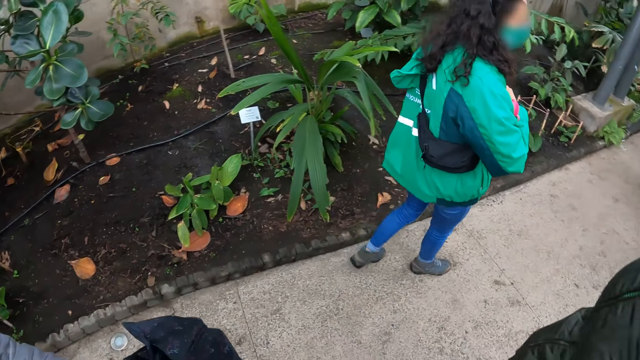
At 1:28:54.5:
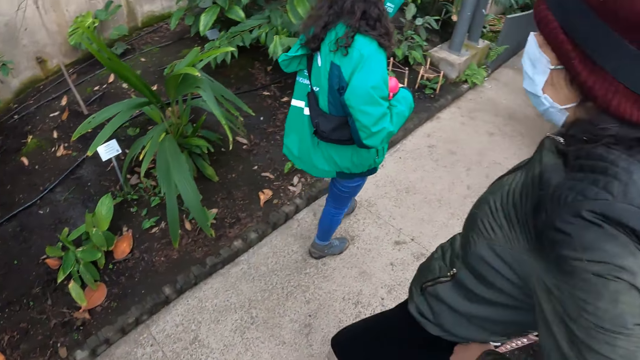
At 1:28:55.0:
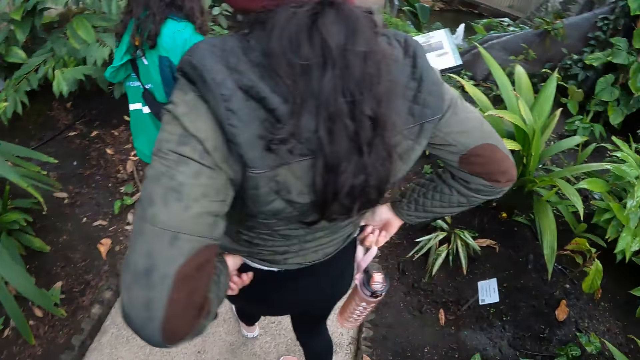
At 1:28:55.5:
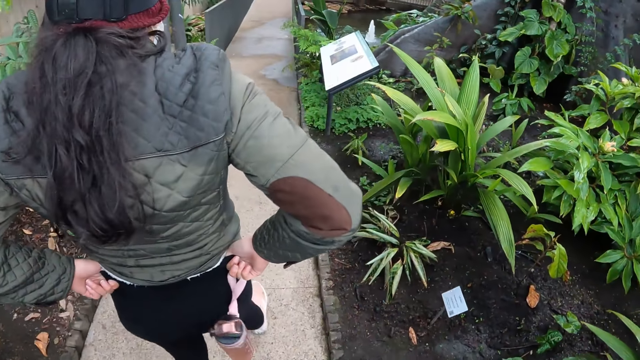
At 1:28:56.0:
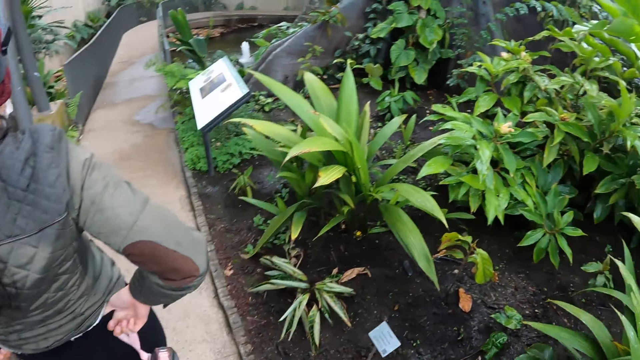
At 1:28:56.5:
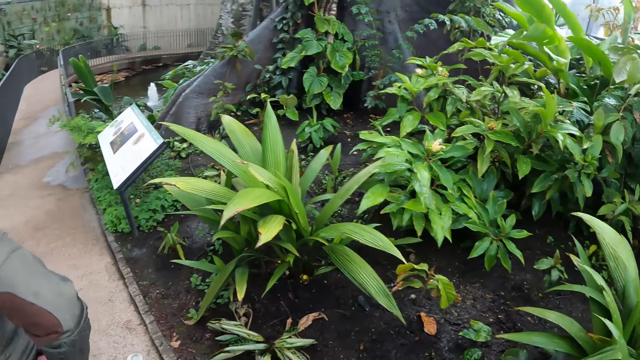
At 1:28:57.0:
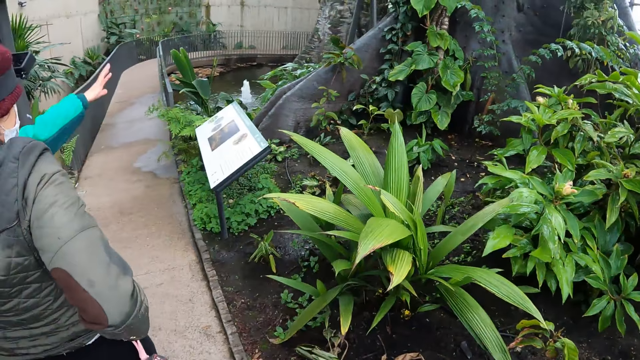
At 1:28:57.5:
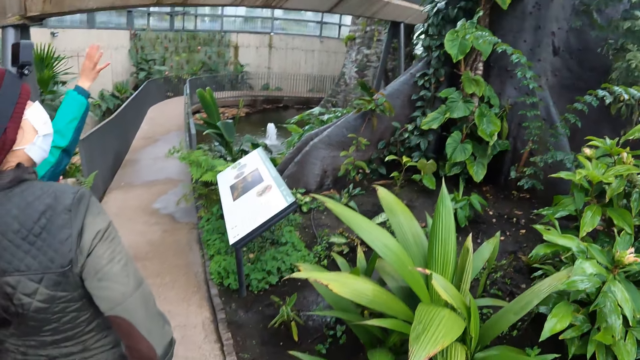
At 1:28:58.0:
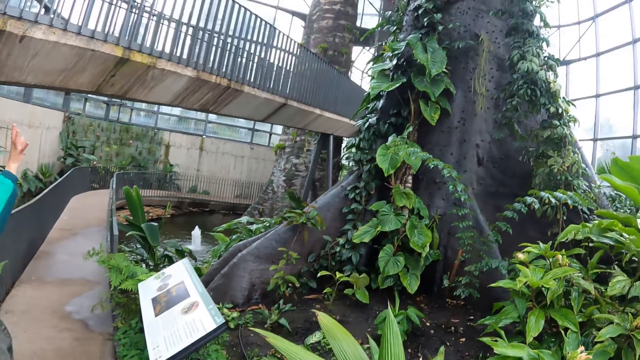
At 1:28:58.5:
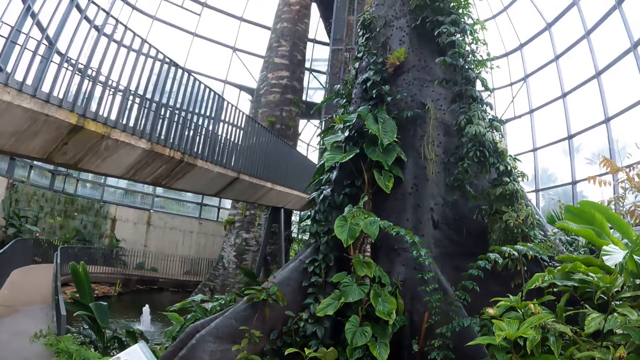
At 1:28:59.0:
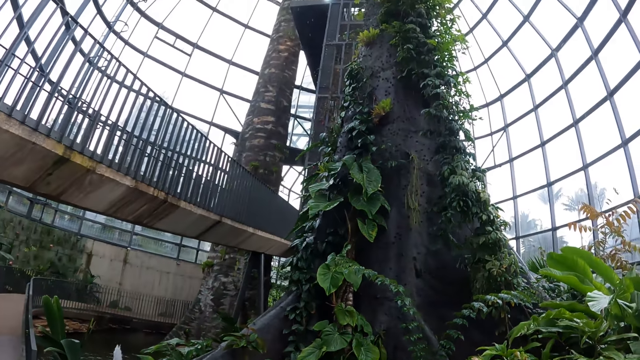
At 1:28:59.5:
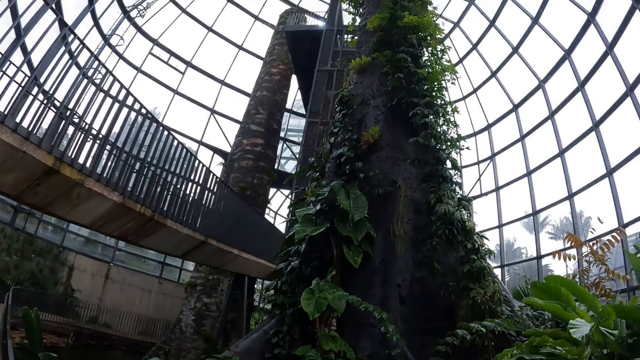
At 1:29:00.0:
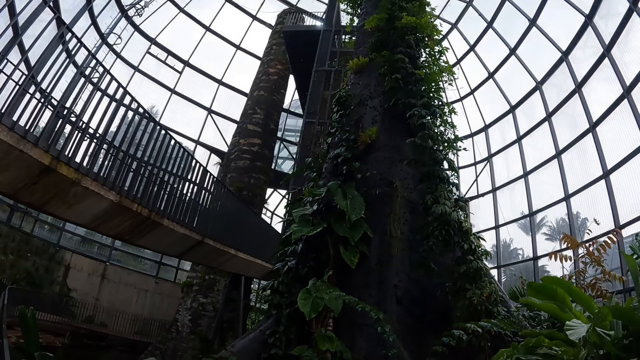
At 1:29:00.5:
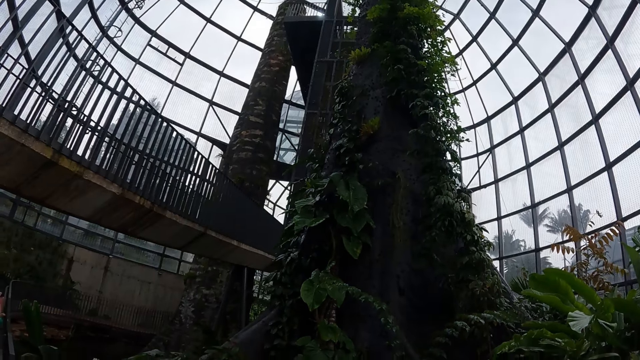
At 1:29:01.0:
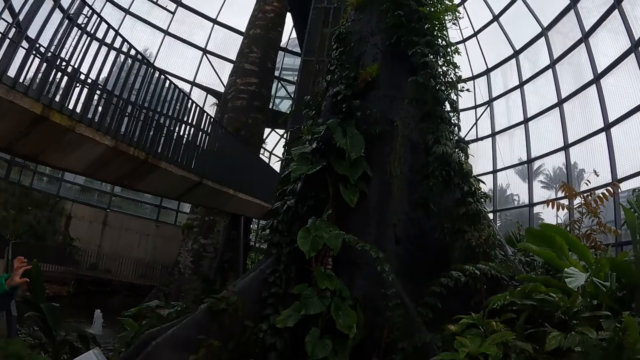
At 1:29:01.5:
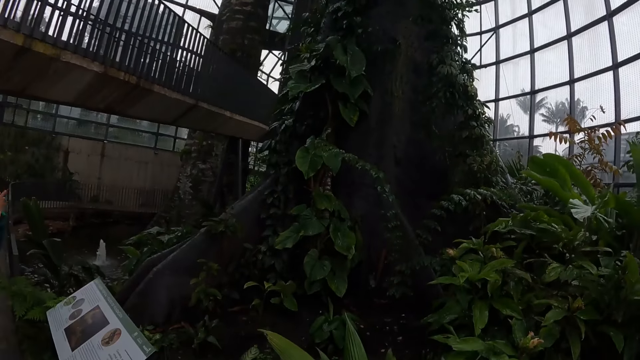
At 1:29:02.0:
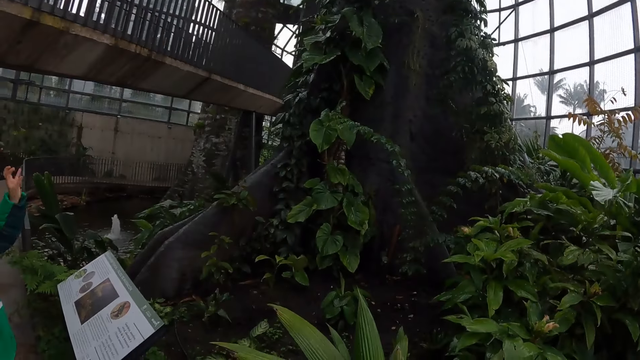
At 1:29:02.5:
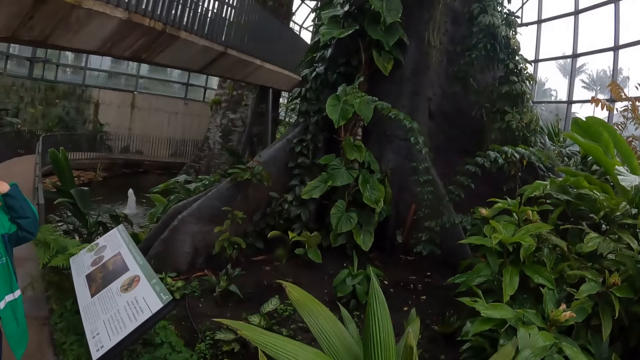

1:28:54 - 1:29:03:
A lady walks around. The camera wearer walks around. Another lady points at a tree. The camera wearer stares at the tree.

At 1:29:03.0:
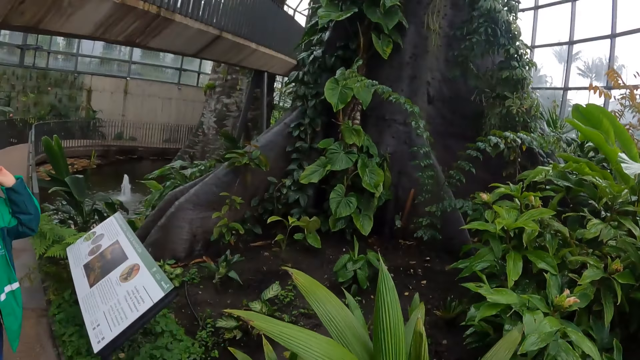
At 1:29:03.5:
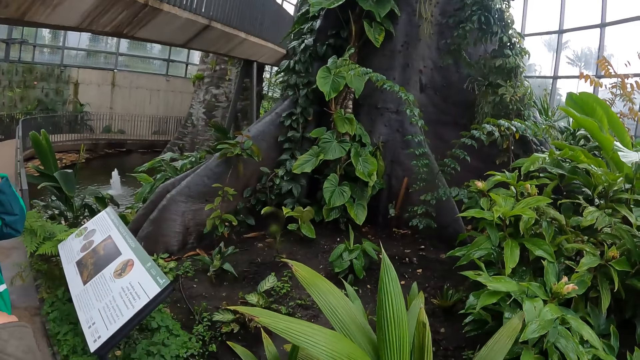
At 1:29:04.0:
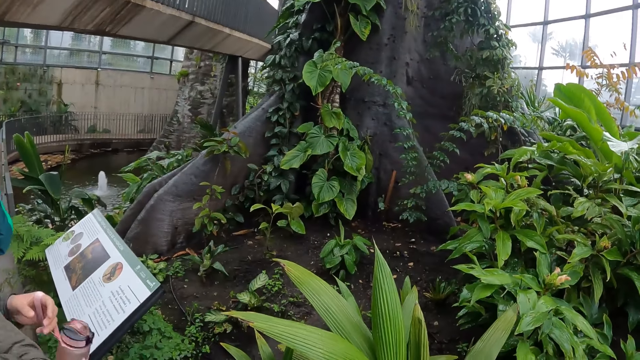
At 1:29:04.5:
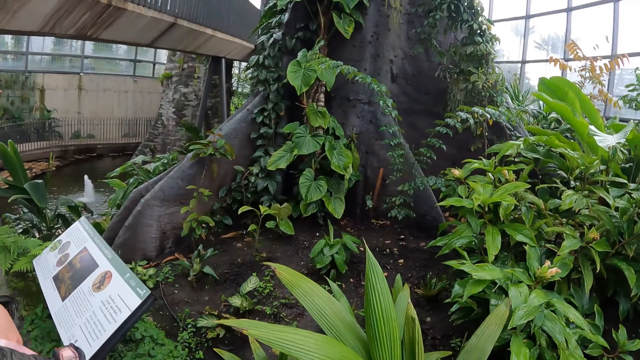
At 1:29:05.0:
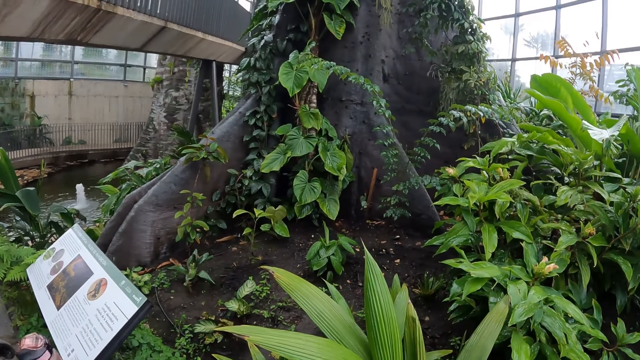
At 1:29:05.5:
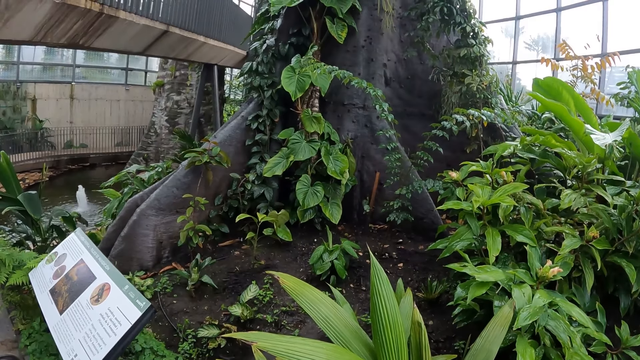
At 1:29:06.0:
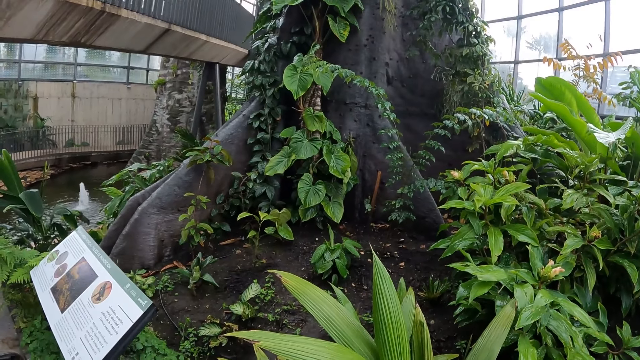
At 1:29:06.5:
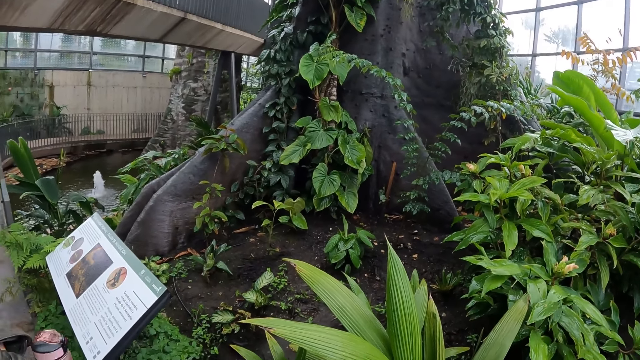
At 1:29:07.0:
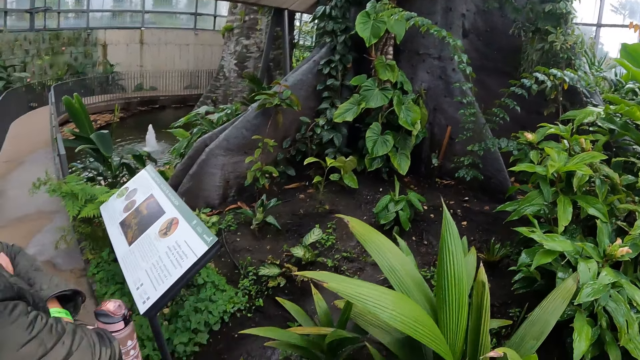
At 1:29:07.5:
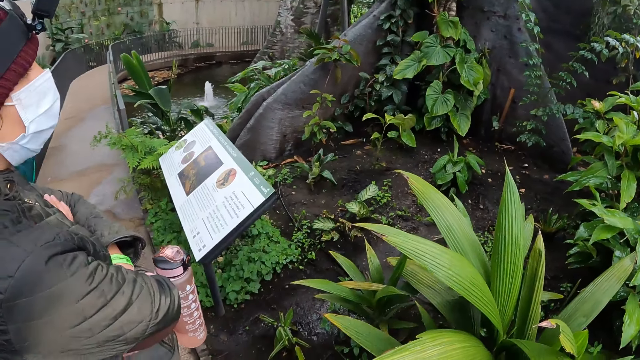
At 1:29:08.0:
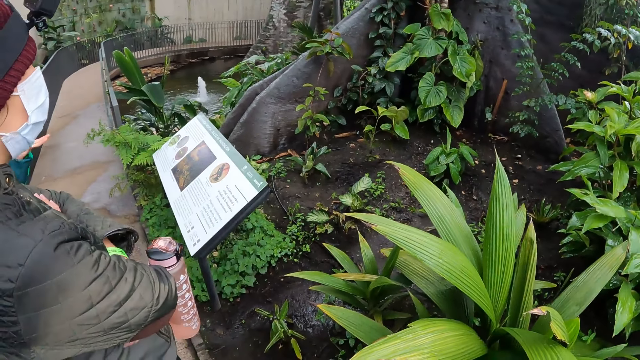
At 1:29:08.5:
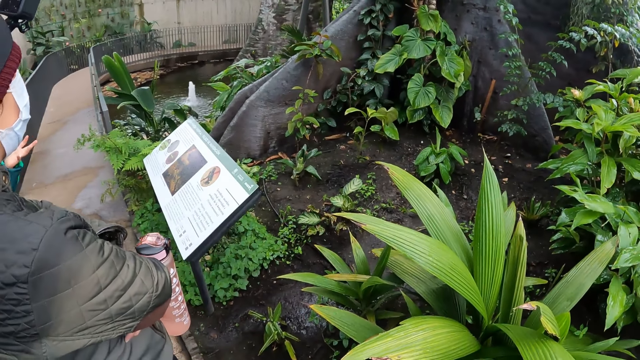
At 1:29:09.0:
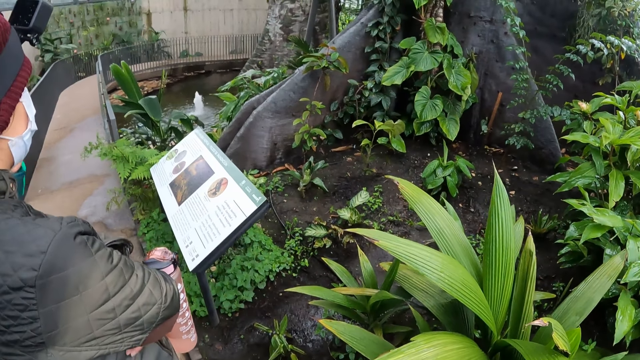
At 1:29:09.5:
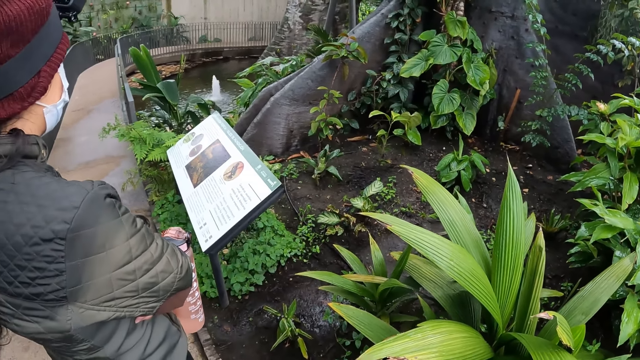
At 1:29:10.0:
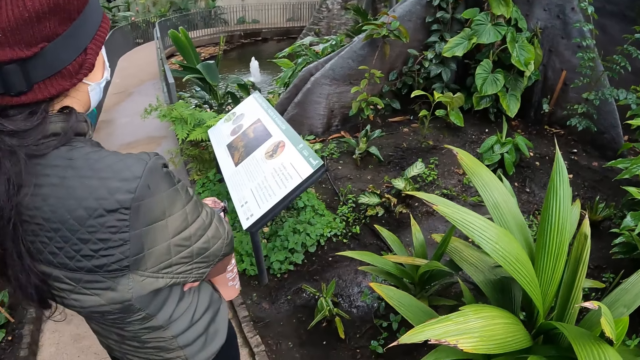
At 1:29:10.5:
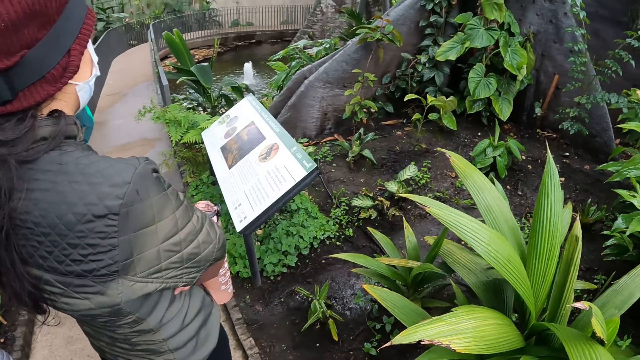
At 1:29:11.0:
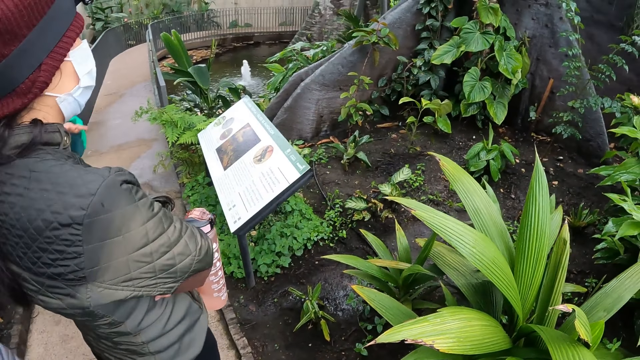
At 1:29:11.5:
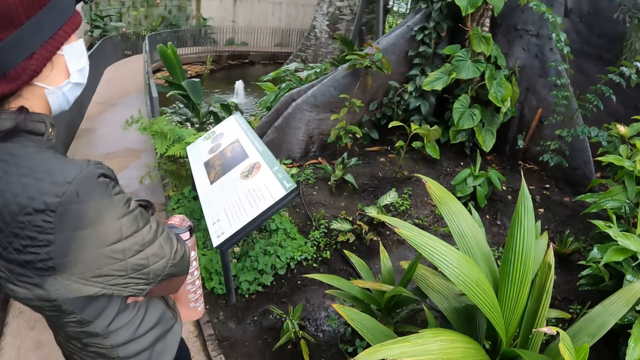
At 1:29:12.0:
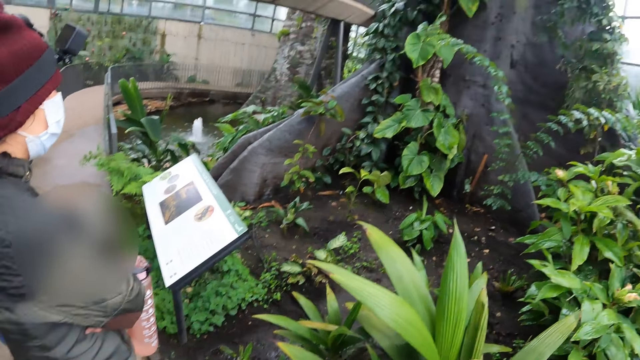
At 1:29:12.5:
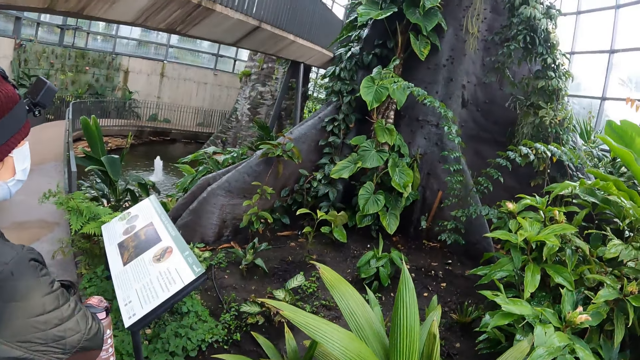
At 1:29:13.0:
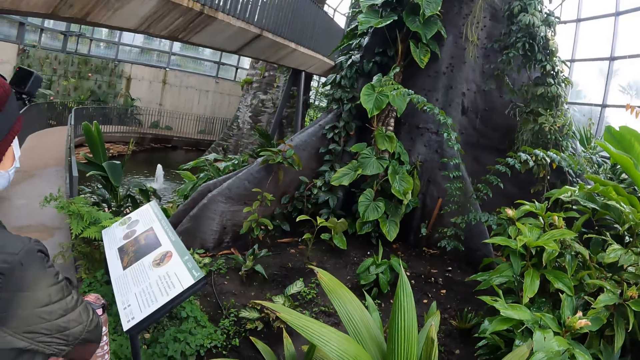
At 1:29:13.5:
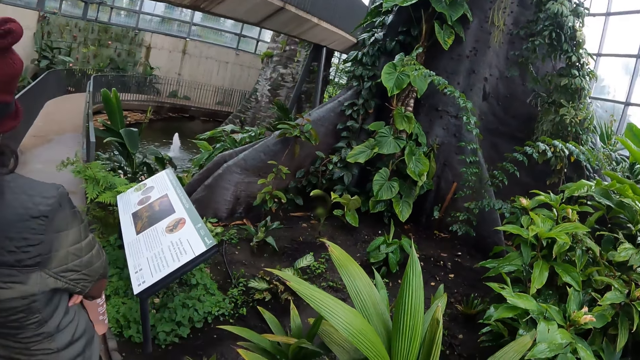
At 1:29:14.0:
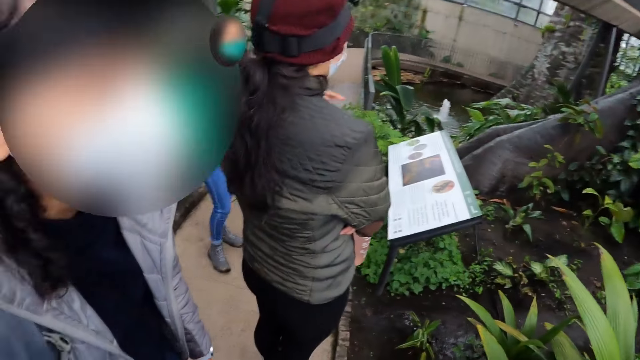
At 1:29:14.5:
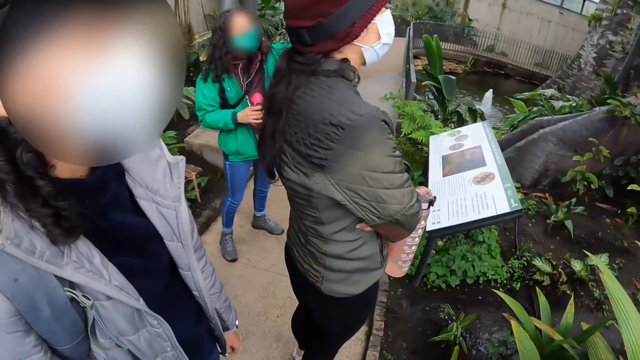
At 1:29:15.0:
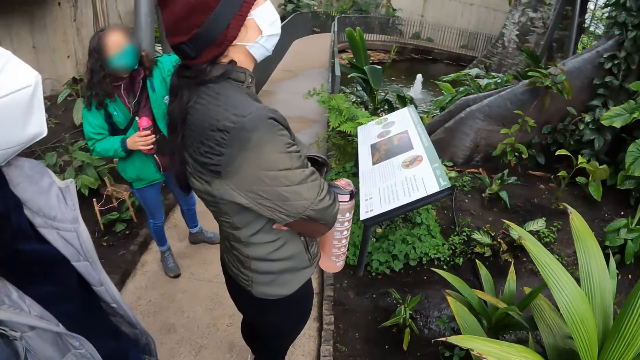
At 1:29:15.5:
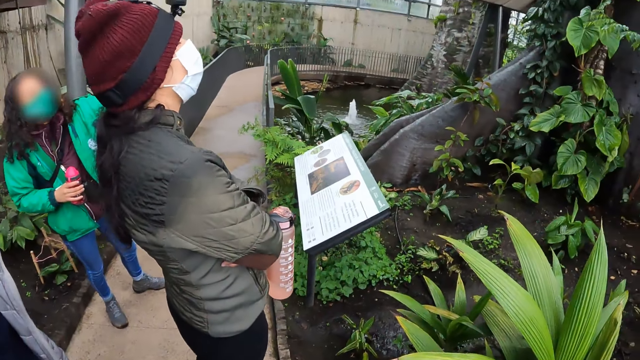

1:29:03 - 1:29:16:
The camera wearer looks around.
